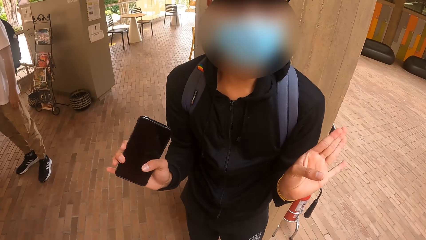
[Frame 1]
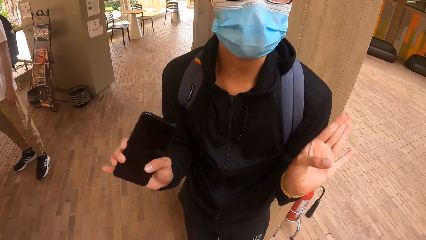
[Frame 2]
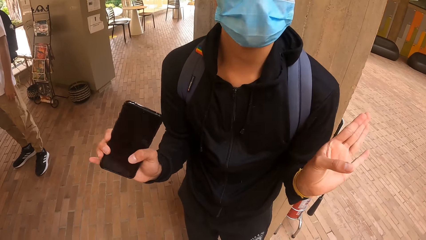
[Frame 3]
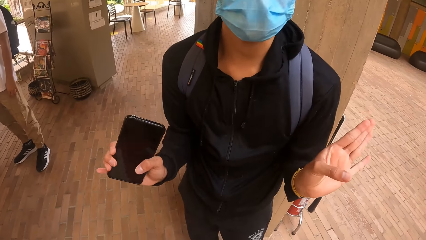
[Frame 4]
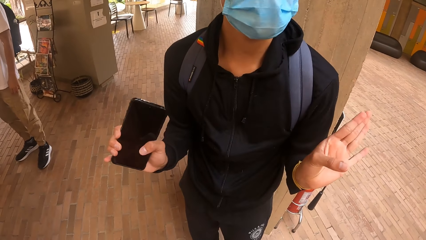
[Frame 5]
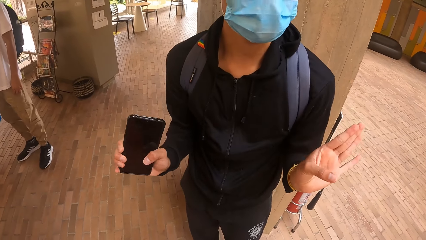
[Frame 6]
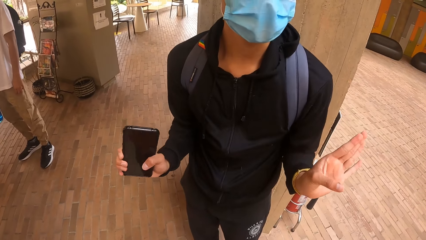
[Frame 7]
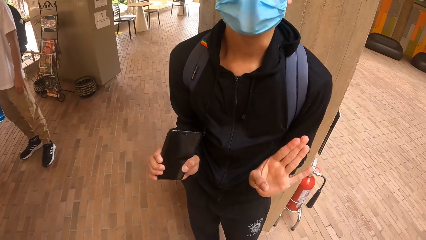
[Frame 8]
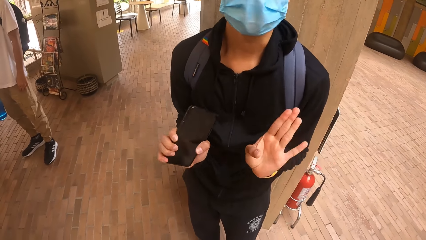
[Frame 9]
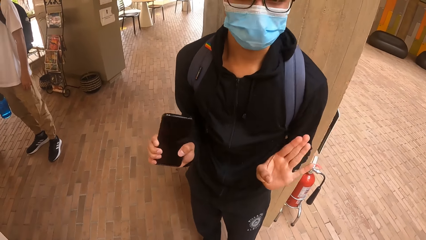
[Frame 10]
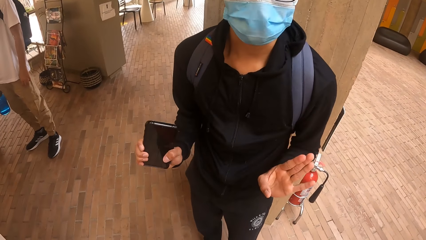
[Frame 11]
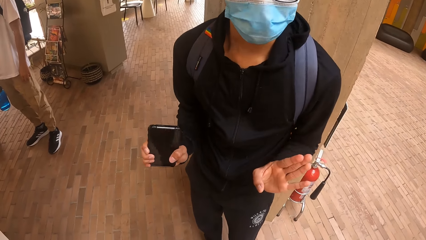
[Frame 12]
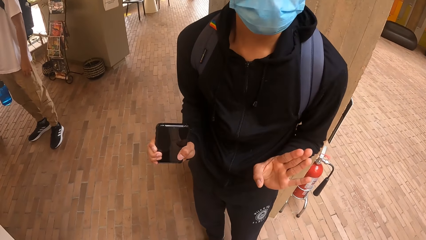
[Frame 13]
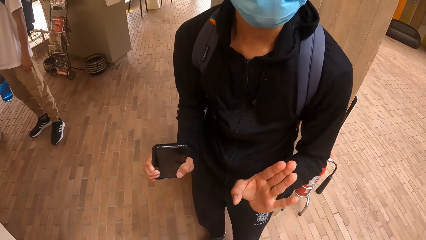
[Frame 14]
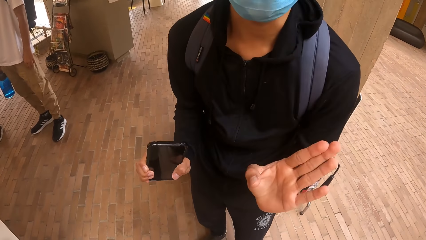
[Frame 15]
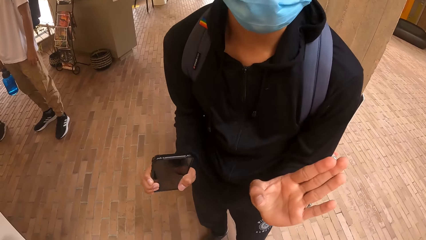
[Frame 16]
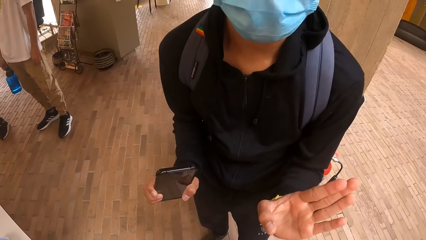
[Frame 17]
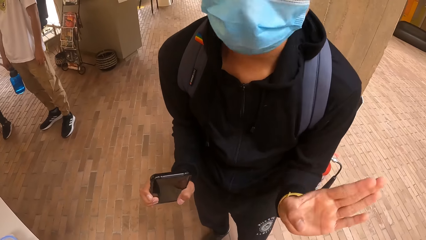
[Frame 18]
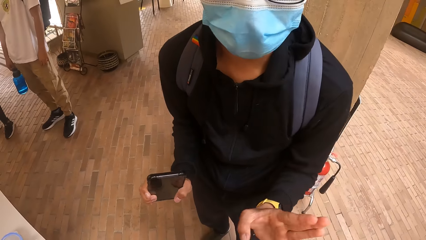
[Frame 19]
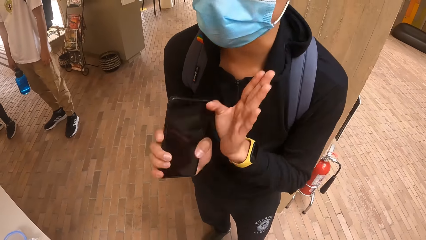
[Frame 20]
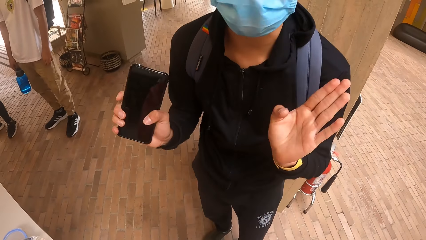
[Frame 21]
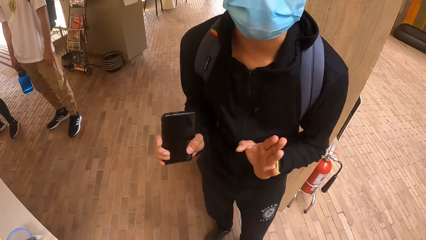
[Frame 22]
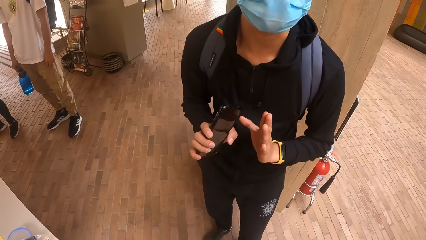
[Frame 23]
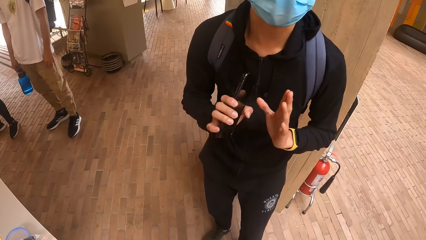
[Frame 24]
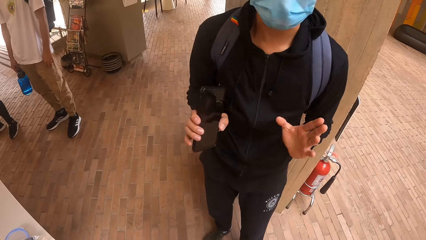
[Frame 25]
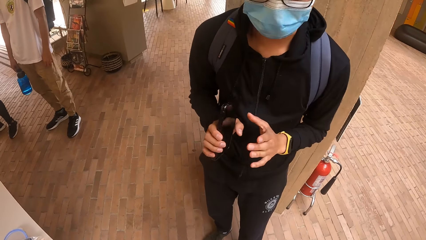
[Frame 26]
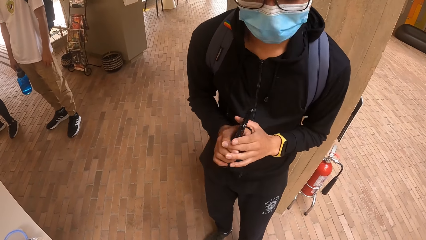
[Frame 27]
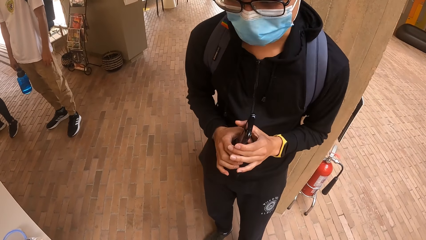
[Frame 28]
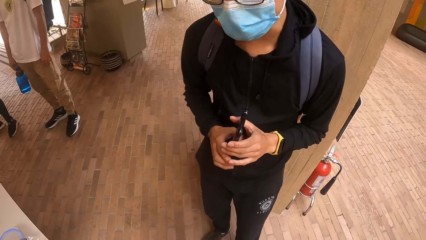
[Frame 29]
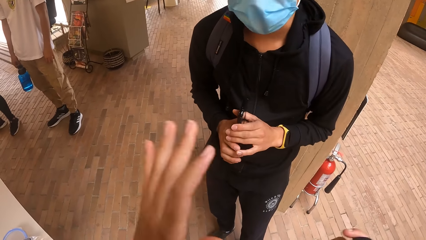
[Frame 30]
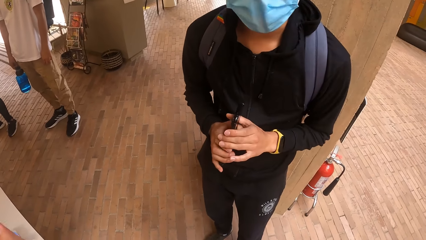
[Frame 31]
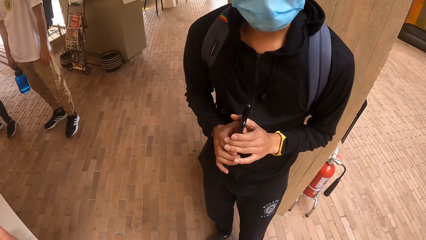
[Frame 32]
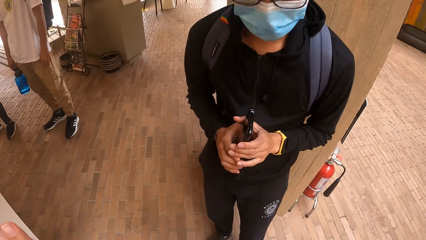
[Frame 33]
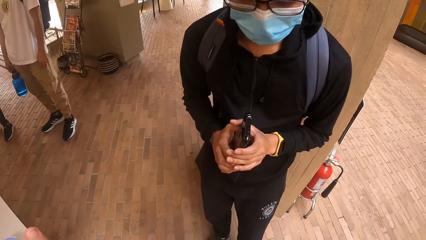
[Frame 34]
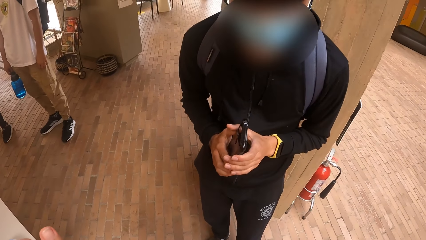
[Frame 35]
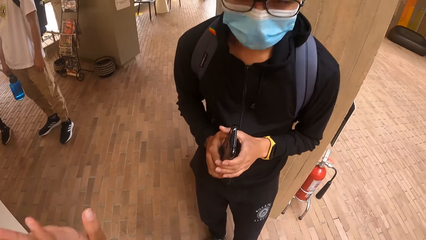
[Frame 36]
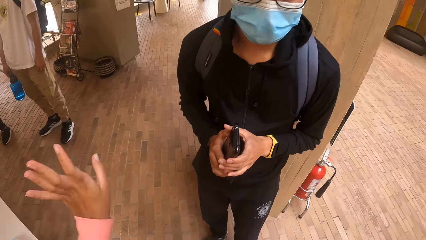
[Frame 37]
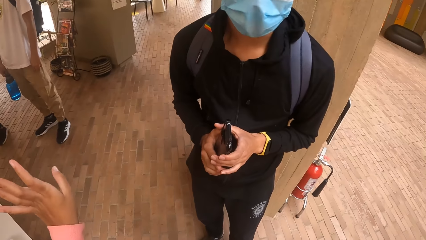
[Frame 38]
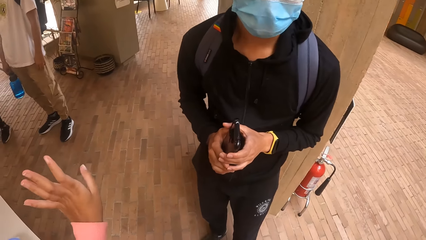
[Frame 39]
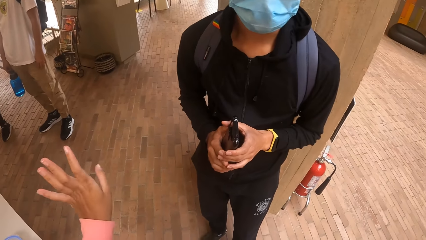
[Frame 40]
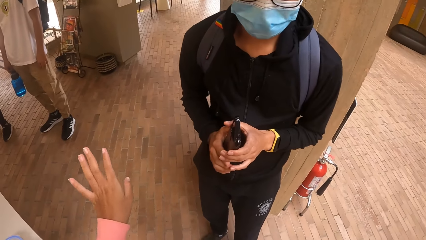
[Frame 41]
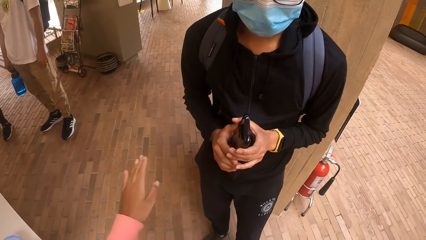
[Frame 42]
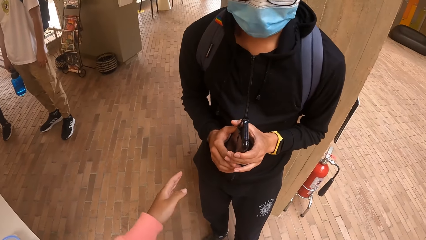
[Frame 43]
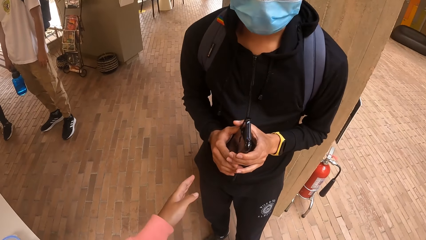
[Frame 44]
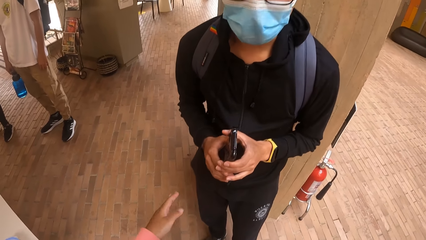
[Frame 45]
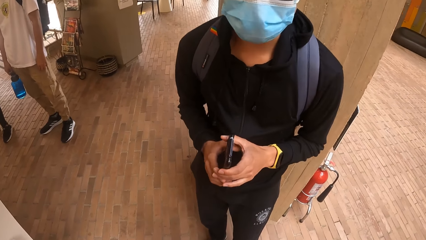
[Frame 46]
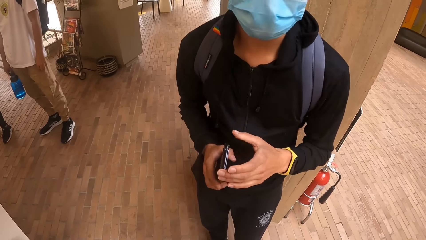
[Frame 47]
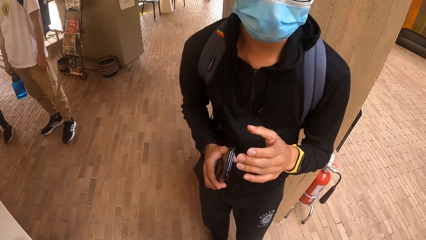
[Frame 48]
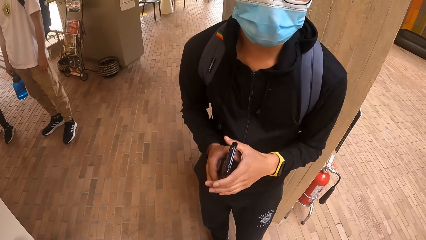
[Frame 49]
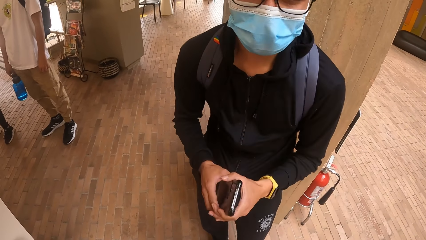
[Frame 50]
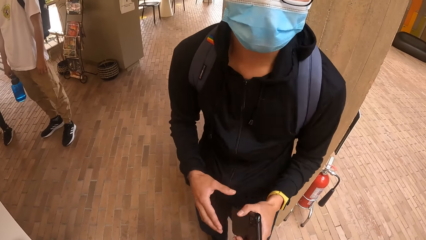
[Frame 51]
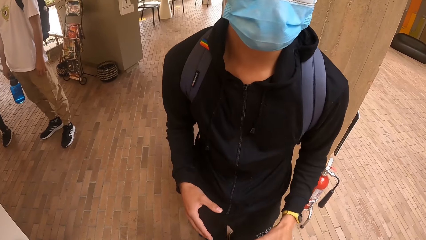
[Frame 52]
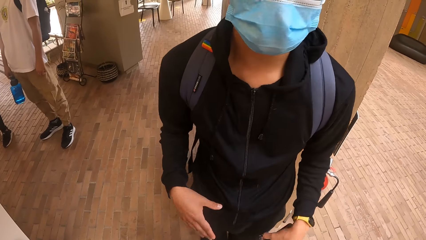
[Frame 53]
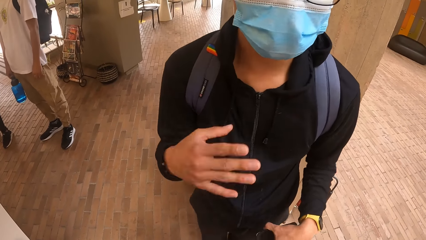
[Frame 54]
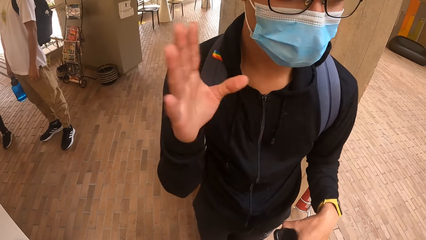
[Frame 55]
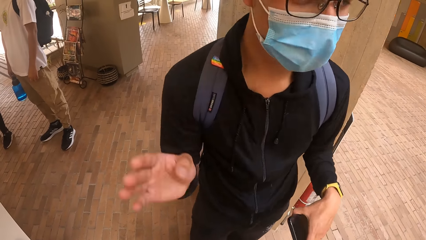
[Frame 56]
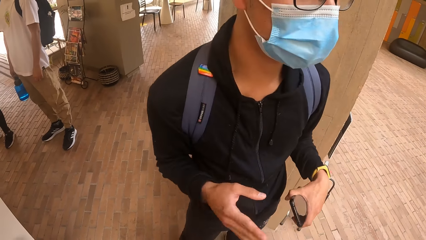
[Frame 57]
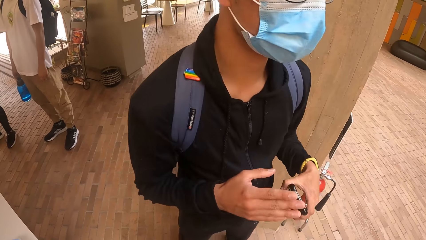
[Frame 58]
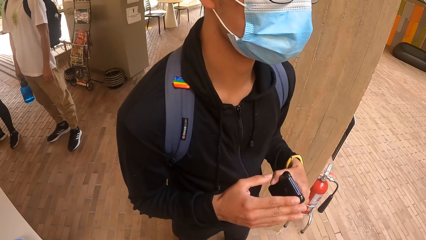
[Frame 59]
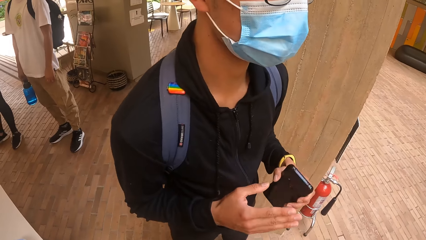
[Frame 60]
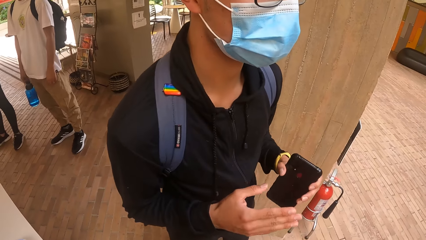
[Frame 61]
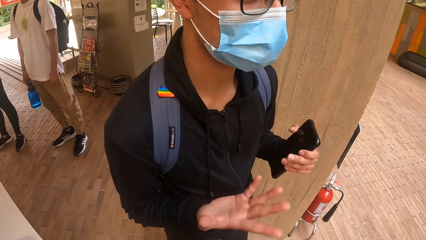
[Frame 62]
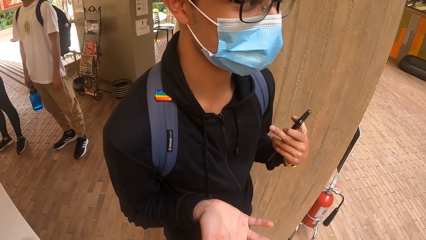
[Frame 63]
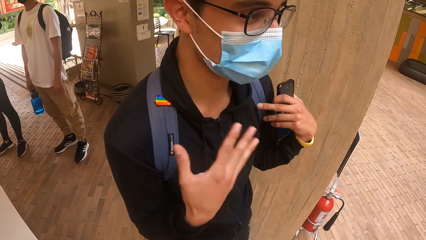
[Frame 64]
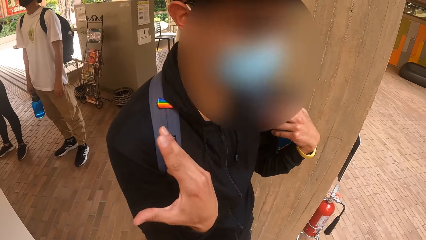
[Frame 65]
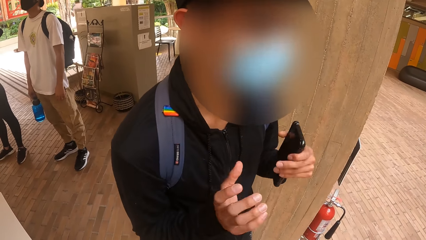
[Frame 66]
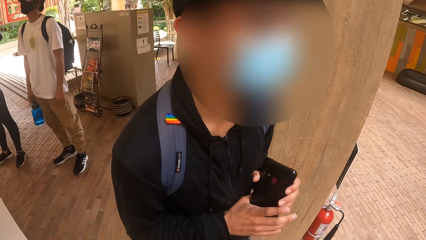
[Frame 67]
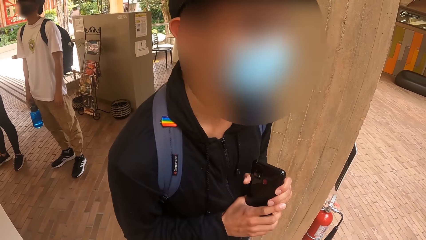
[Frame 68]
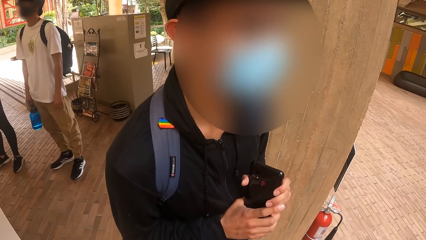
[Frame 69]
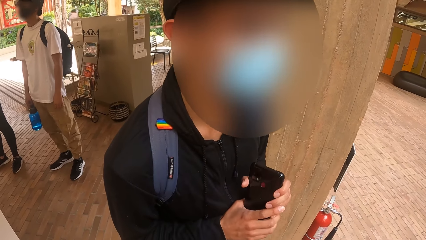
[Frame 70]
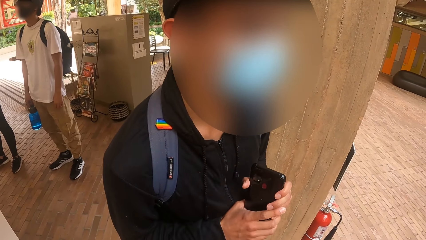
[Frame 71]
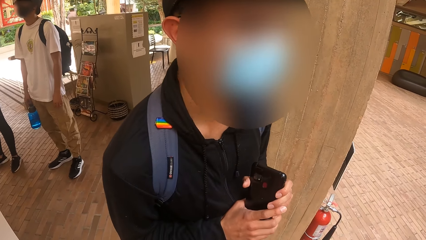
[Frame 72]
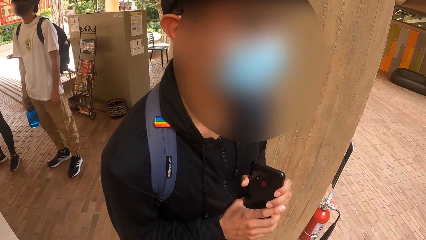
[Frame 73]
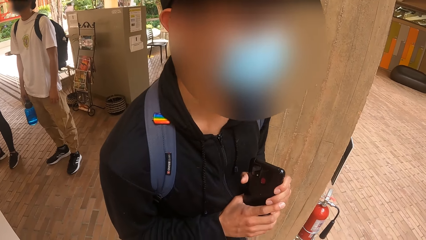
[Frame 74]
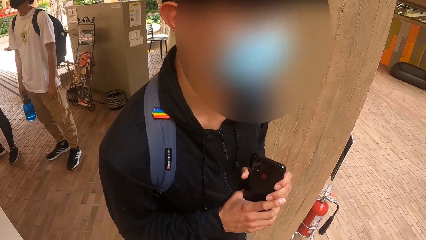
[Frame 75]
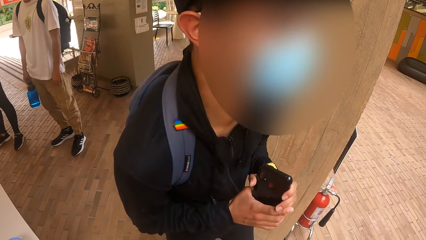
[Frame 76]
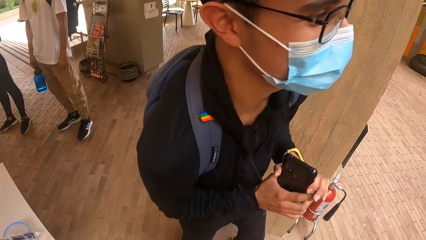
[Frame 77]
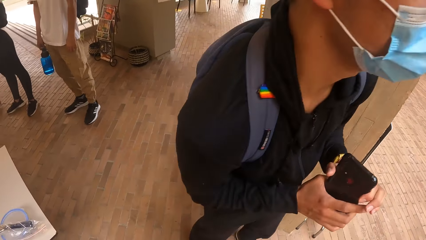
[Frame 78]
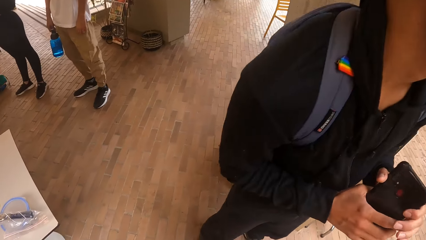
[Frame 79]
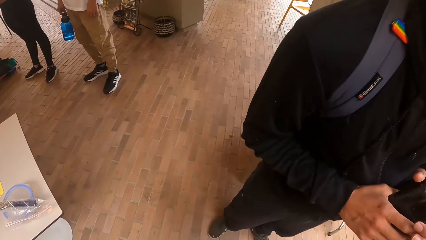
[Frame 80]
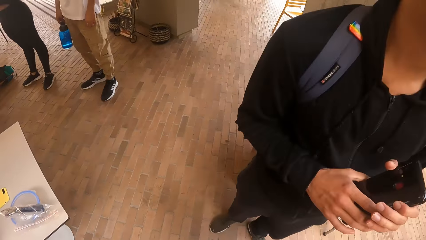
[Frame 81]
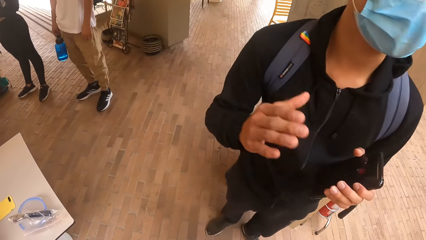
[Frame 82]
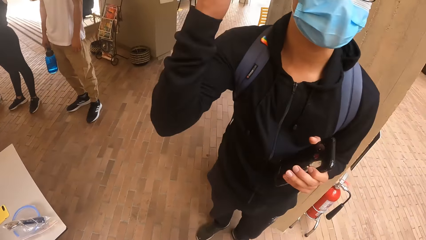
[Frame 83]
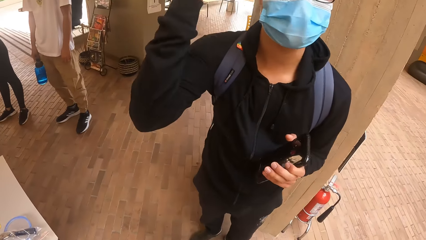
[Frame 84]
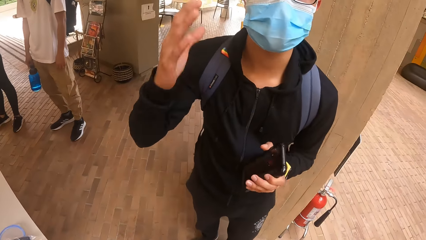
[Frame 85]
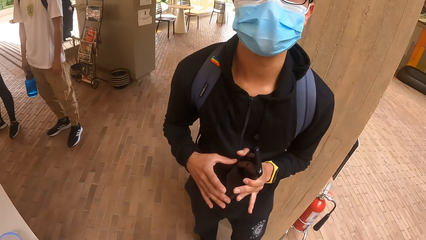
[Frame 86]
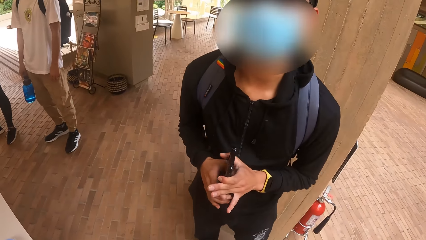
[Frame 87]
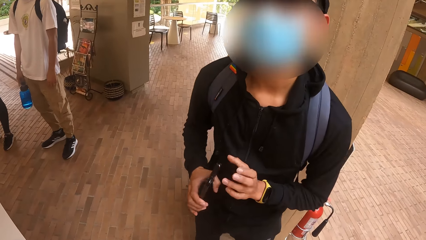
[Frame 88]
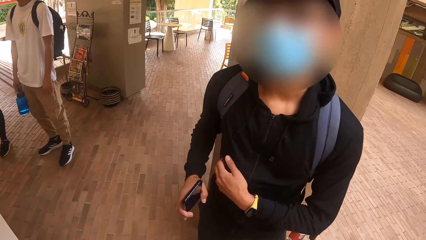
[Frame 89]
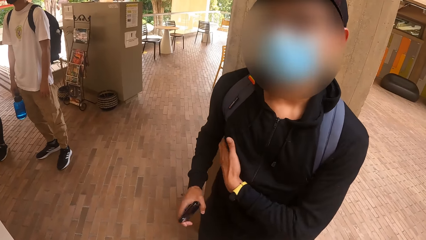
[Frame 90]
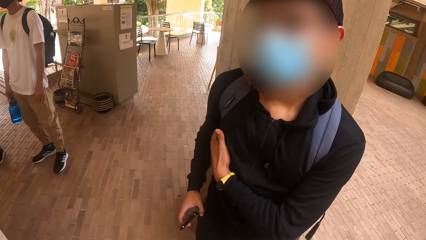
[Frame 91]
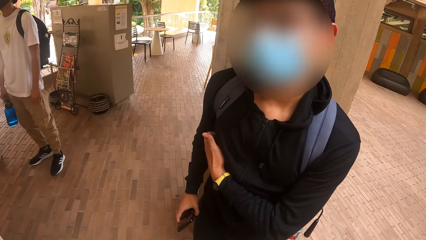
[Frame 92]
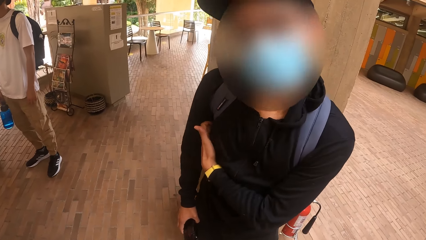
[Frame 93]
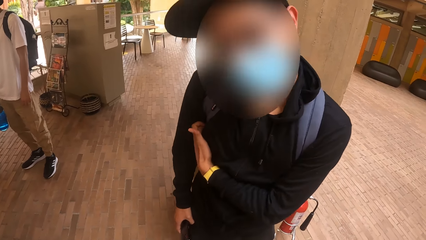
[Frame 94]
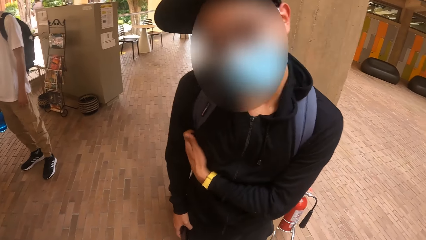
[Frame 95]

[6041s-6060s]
A man holds the water bottle with his right hand. Another man holds the phone with his hands. The other man holds the phone with his right hand and passes the phone from his right hand to his left hand. The other man holds the phone with his hands. The other man holds the phone with his left hand, passes the phone from his left hand to his right hand, and adjusts a bag with his left hand.
